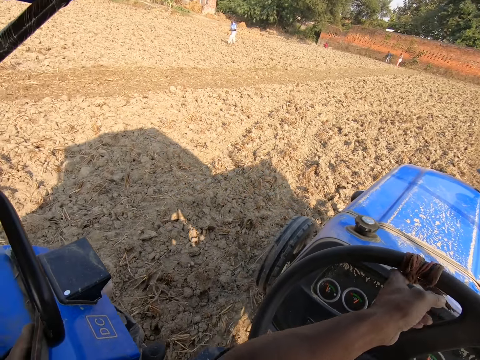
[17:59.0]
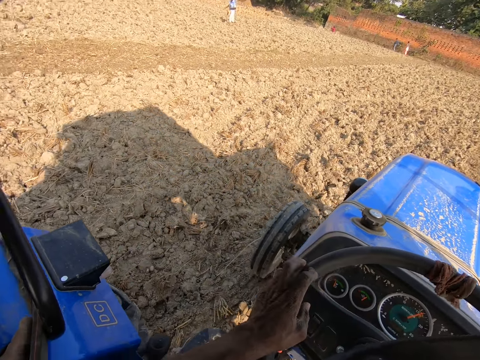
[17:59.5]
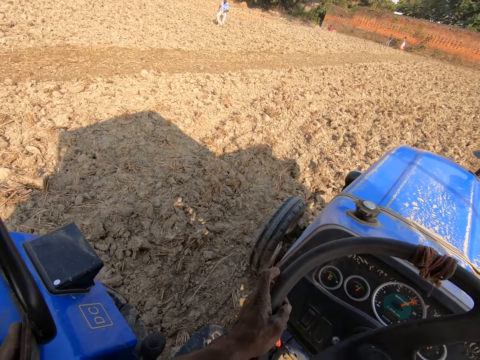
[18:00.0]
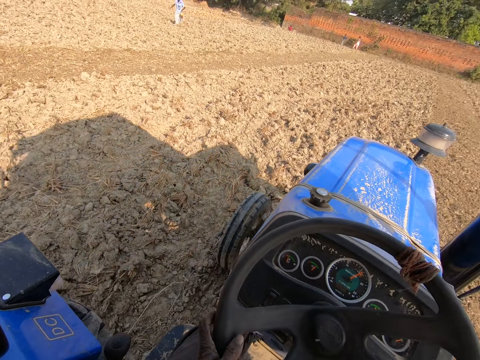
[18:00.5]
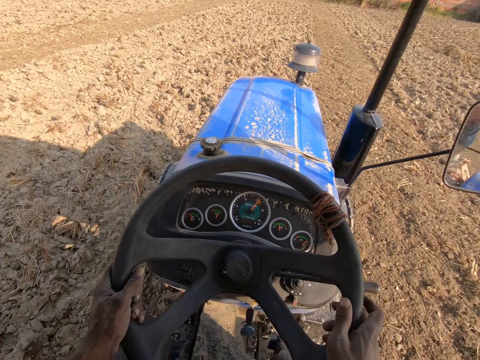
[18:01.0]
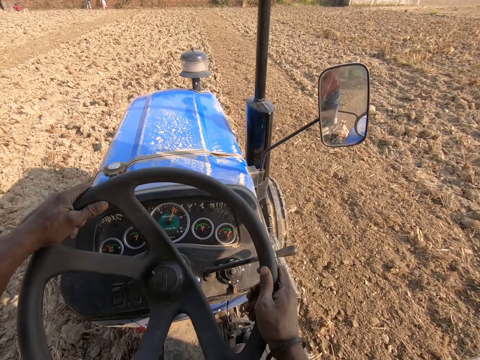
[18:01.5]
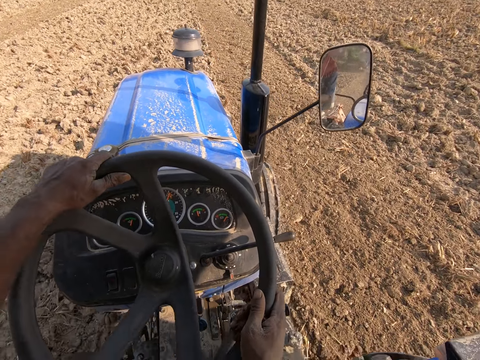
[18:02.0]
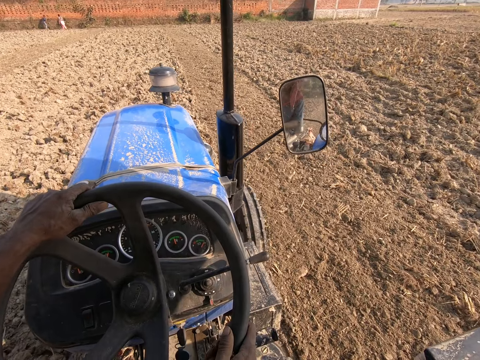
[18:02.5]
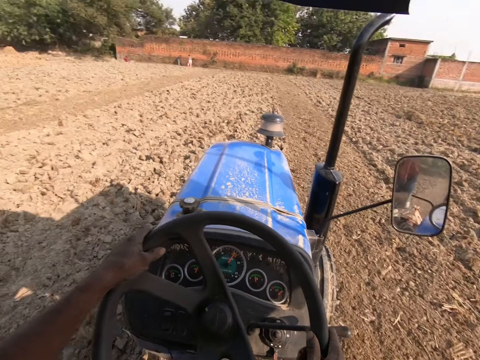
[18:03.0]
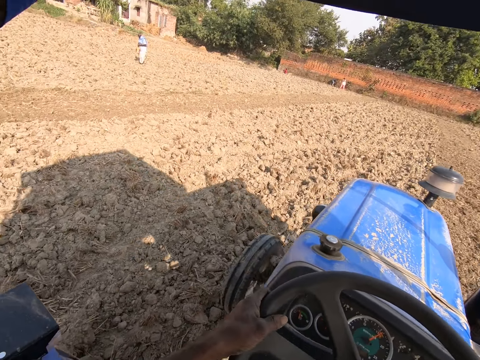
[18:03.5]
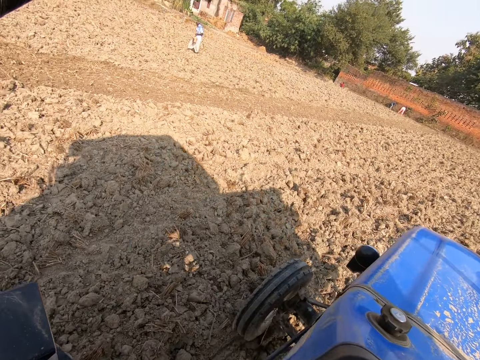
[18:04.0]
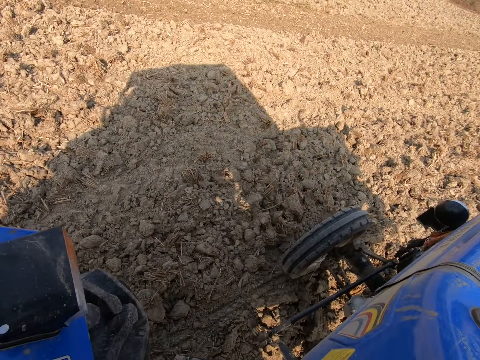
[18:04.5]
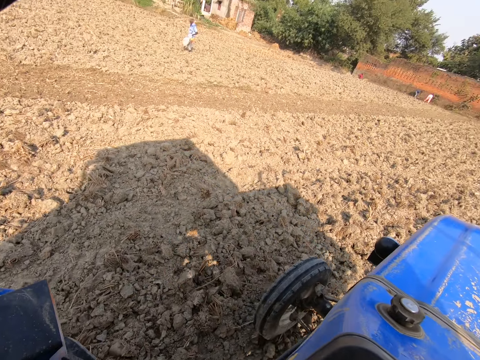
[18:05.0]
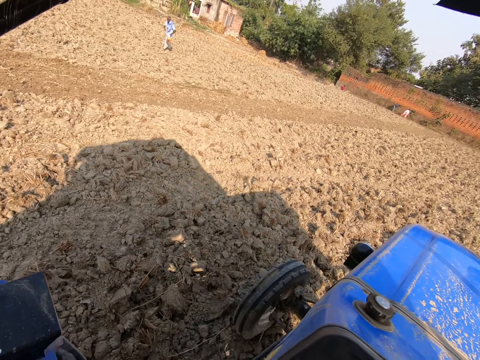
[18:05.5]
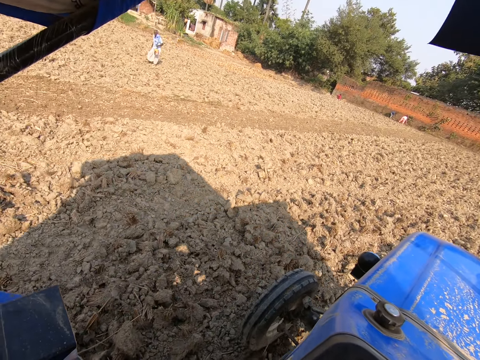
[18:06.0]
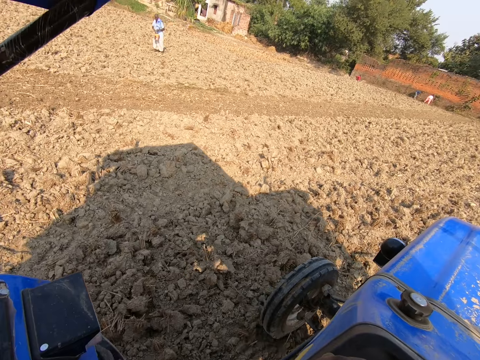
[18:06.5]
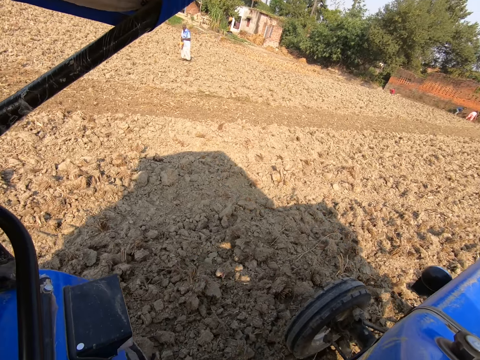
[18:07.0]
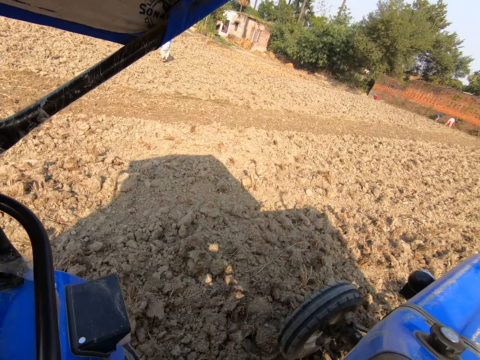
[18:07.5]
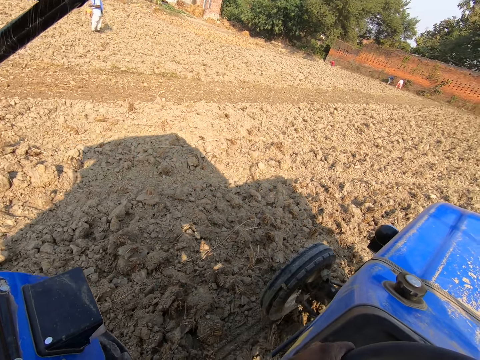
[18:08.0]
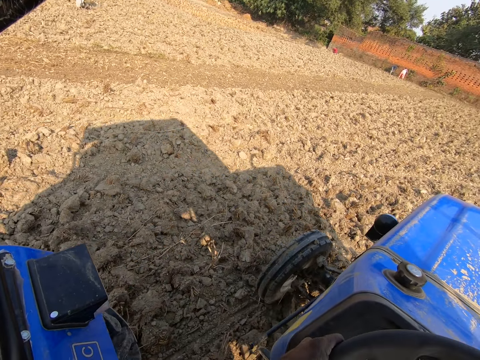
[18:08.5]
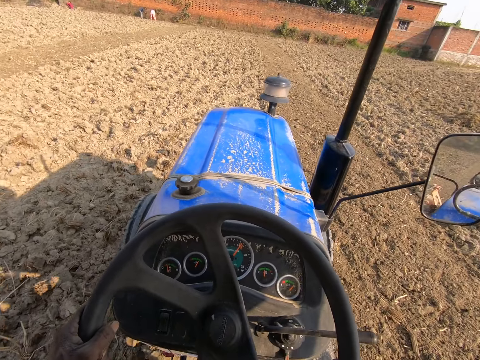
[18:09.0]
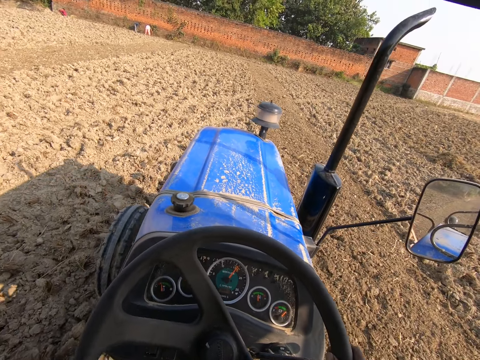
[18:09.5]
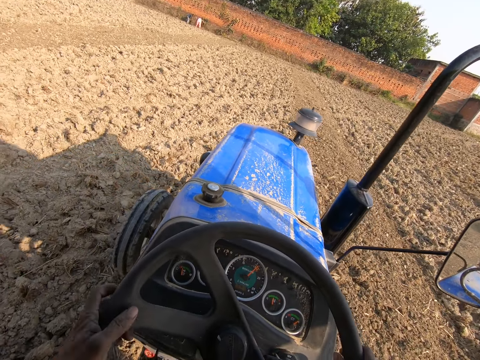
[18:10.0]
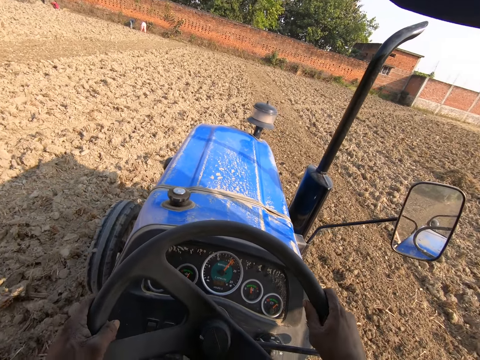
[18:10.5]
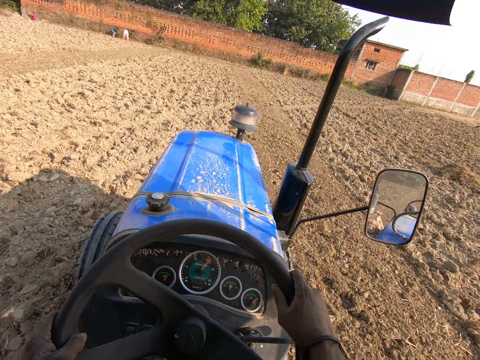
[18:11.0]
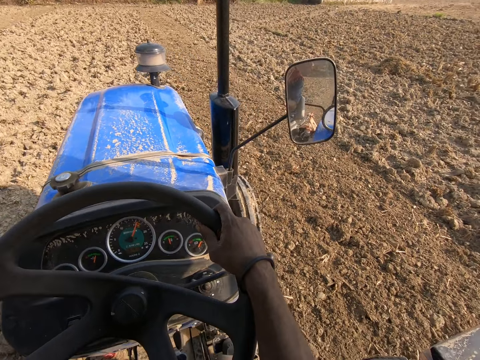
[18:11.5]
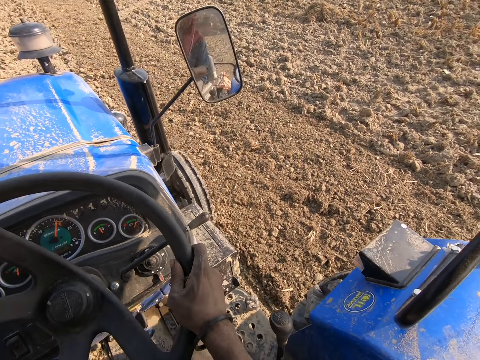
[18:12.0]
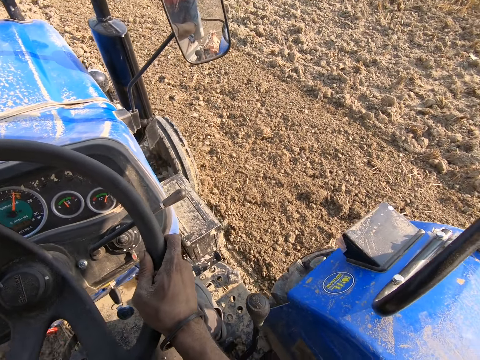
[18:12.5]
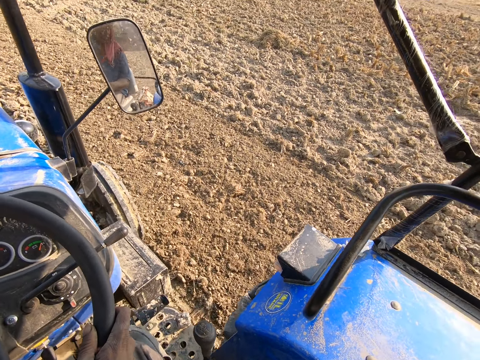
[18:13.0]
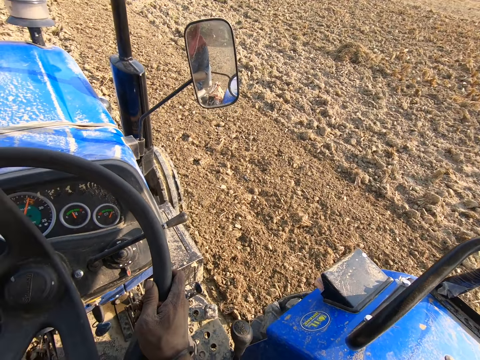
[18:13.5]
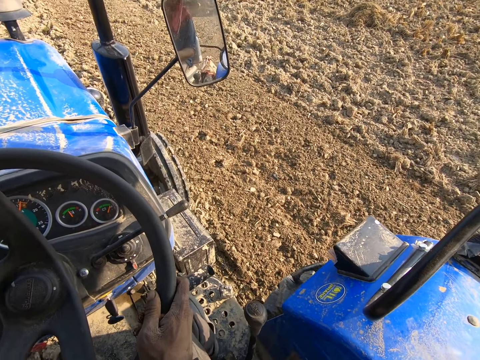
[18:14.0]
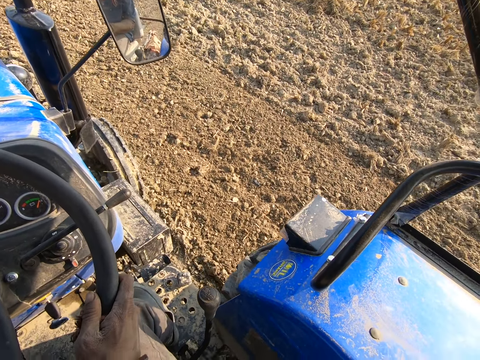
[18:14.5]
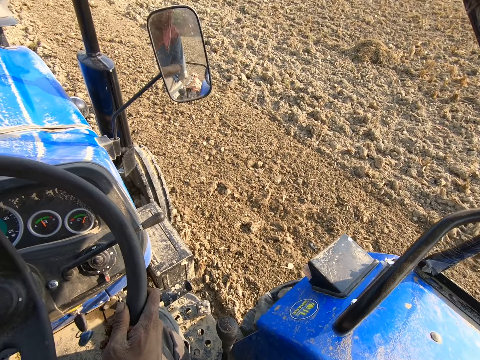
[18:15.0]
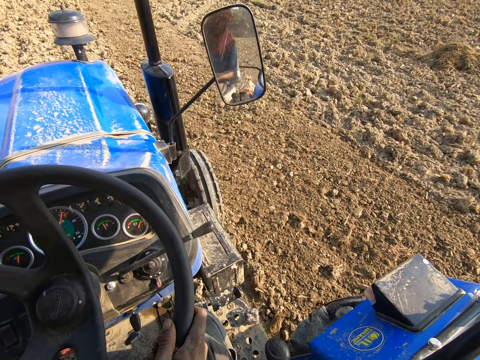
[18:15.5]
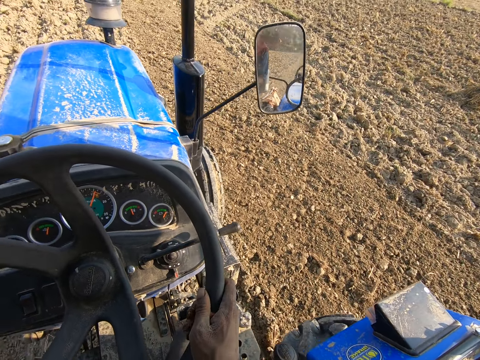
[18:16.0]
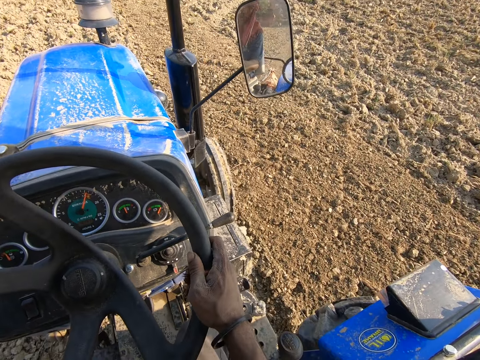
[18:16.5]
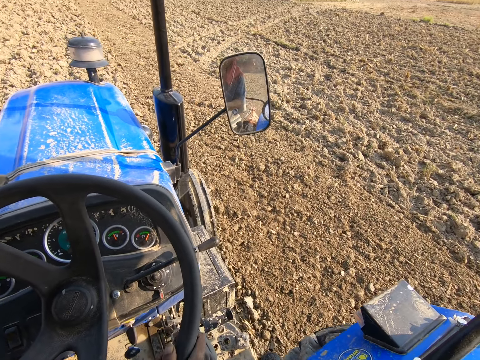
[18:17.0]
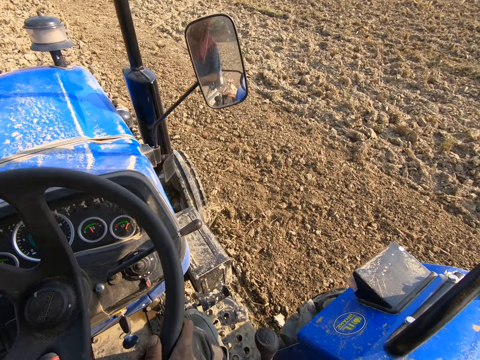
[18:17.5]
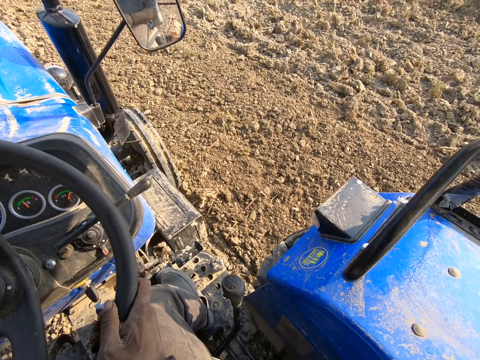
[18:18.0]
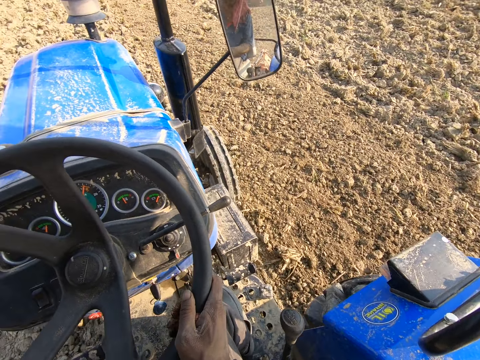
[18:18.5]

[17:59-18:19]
The camera wearer looks at the farm. They control the tractor. They look ahead. They look around in the farm.

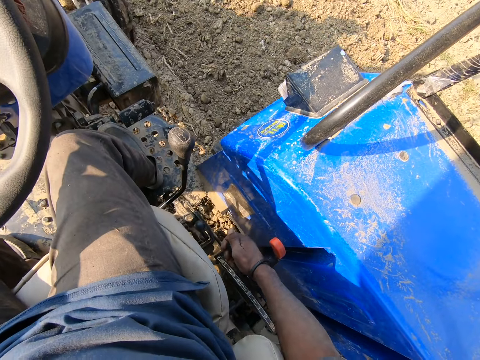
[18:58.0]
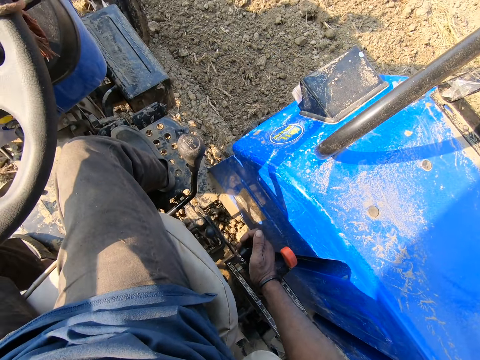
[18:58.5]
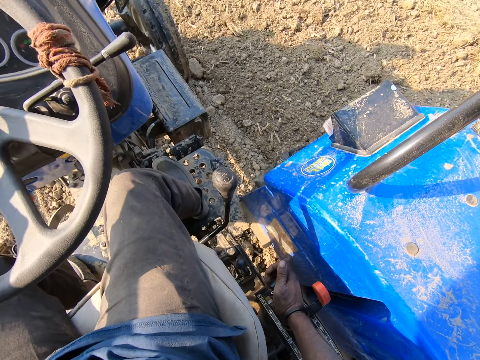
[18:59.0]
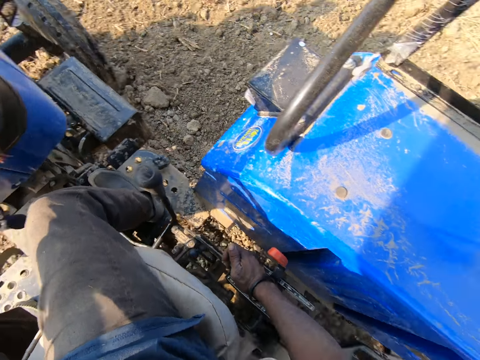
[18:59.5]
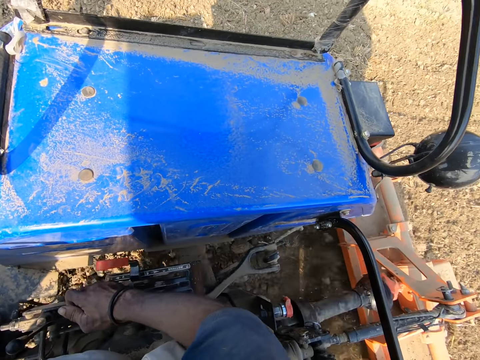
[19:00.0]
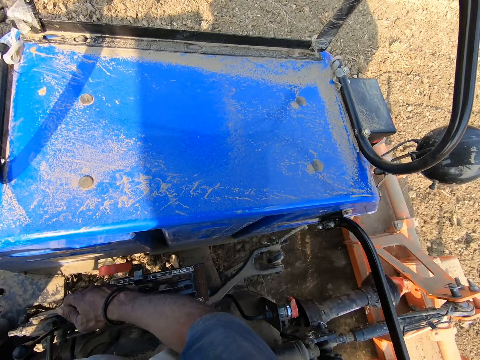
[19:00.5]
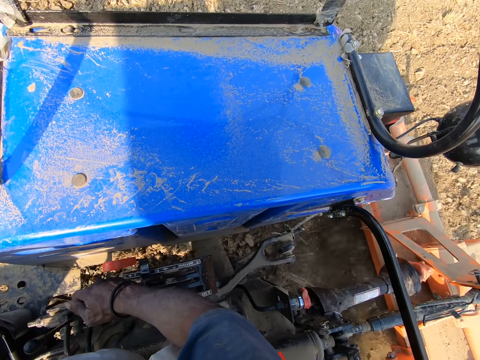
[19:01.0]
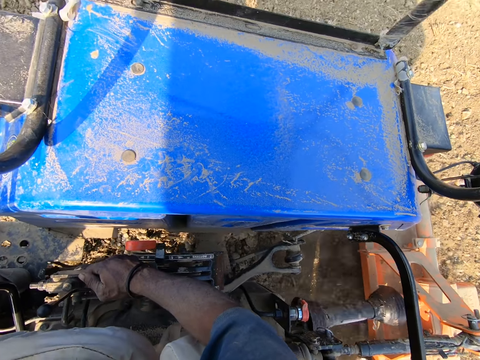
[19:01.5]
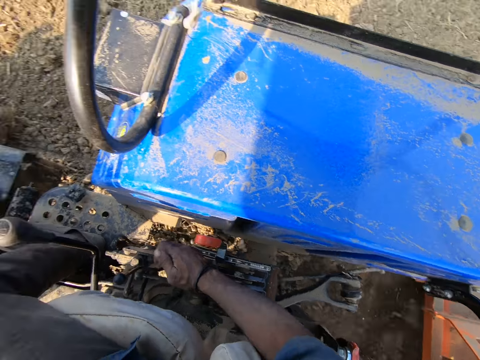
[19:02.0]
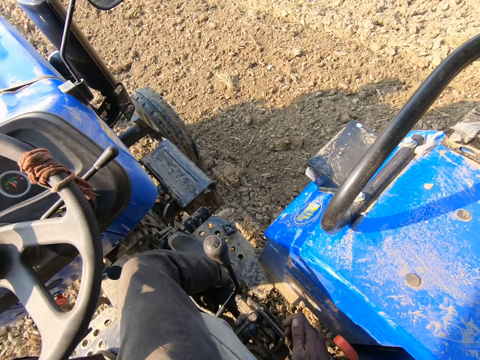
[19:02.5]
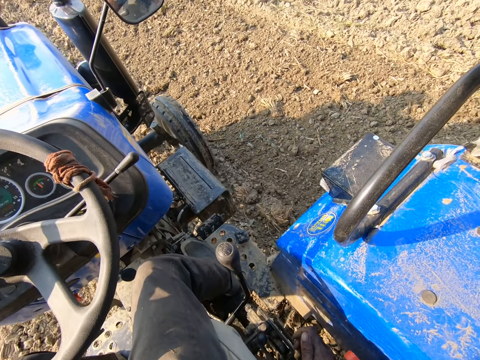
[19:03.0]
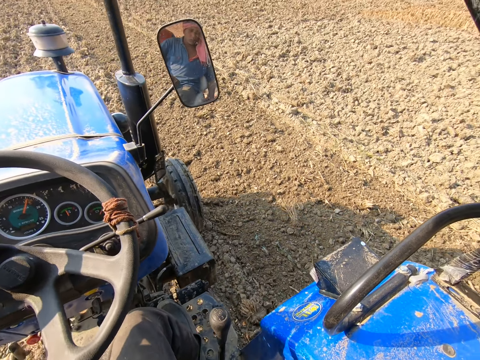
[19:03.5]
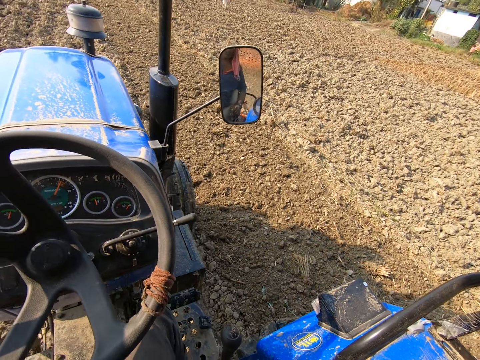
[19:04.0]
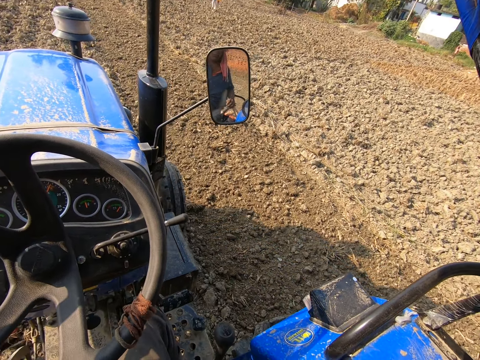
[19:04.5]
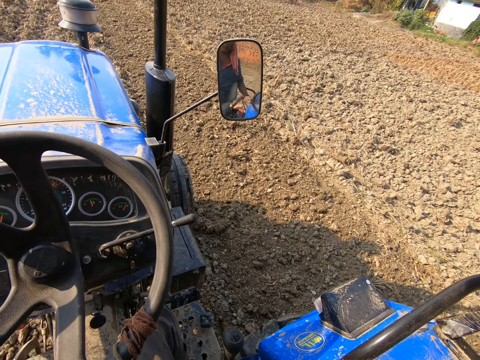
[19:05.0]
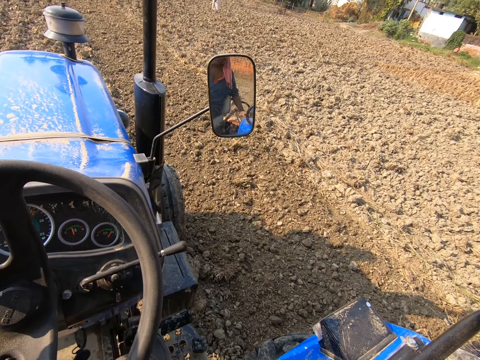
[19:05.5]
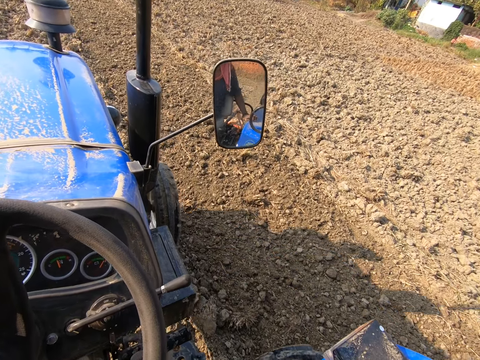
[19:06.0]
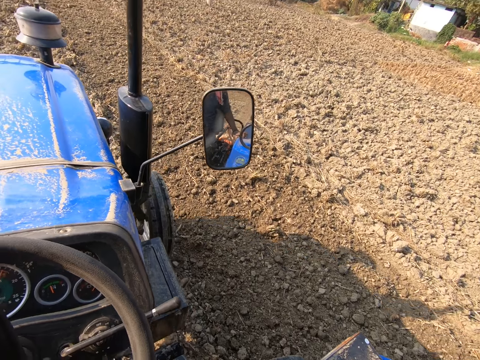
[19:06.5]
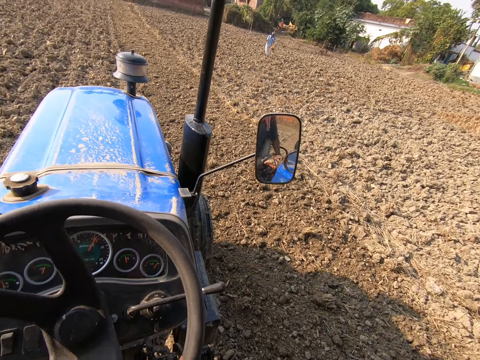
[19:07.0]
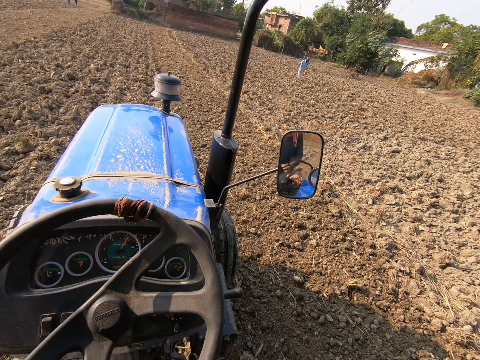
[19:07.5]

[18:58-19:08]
The camera wearer holds a gear.
